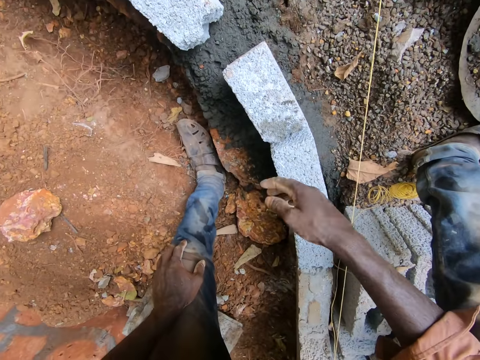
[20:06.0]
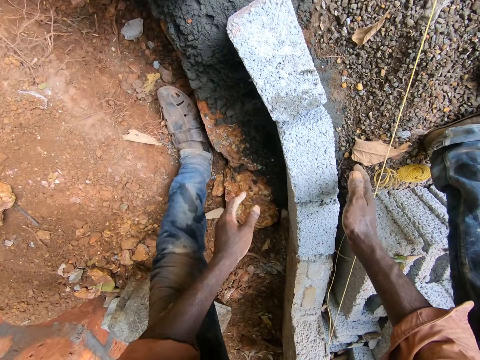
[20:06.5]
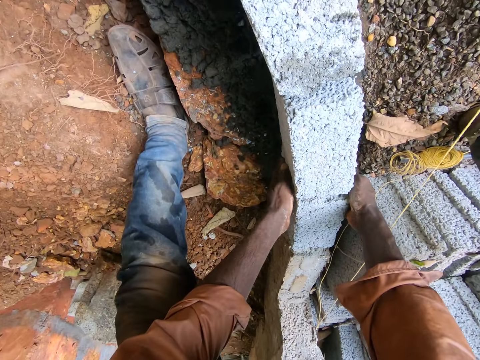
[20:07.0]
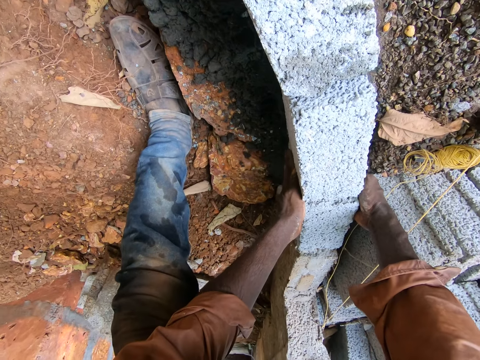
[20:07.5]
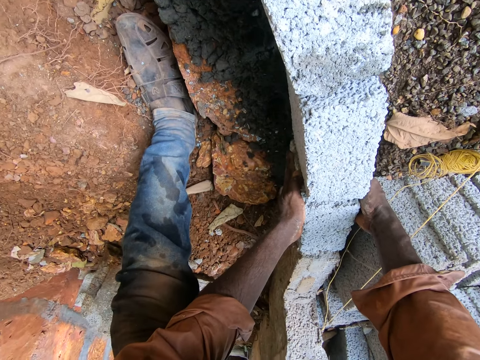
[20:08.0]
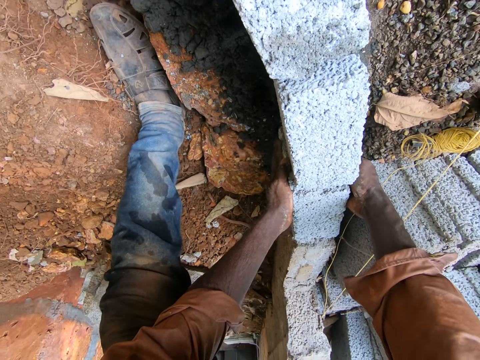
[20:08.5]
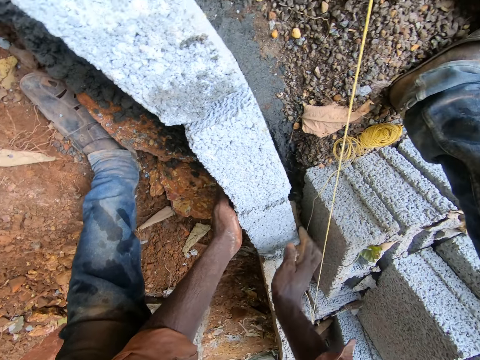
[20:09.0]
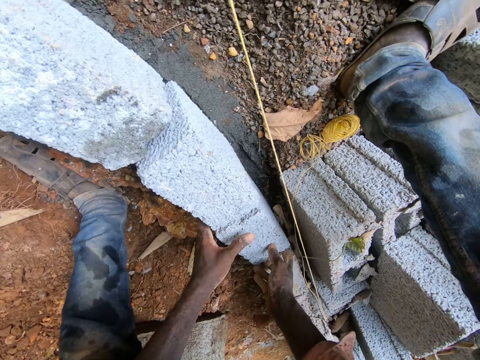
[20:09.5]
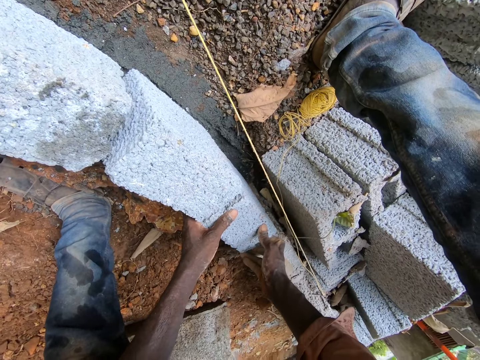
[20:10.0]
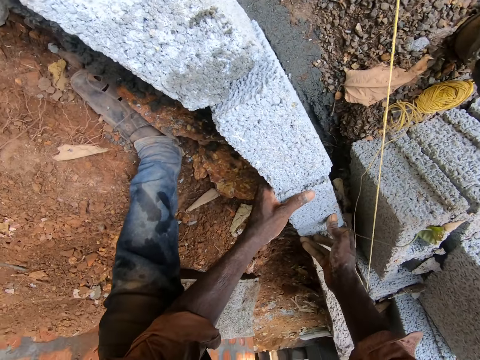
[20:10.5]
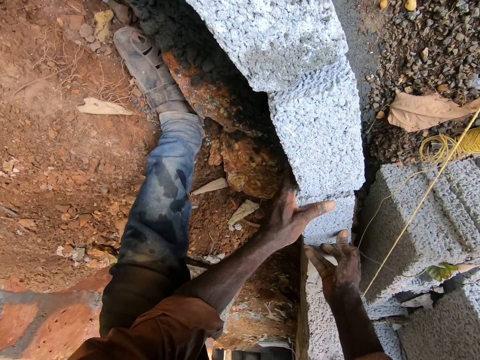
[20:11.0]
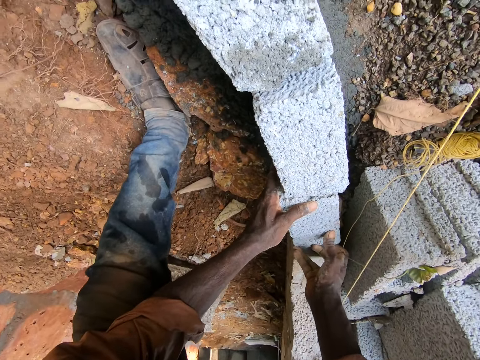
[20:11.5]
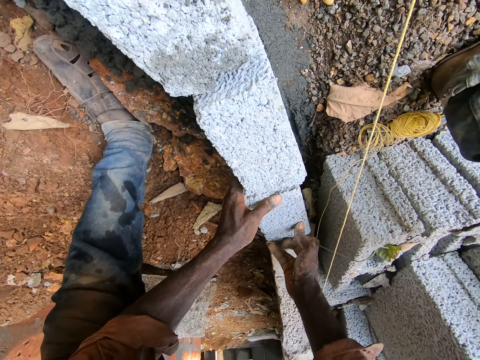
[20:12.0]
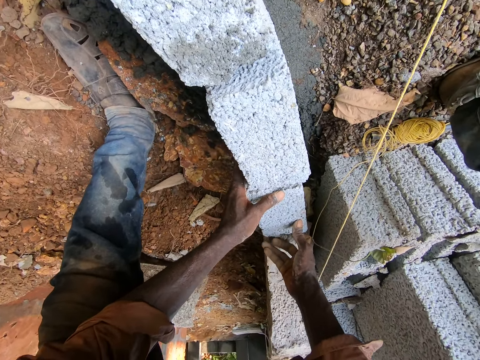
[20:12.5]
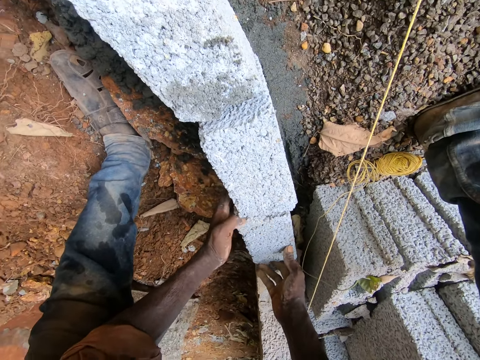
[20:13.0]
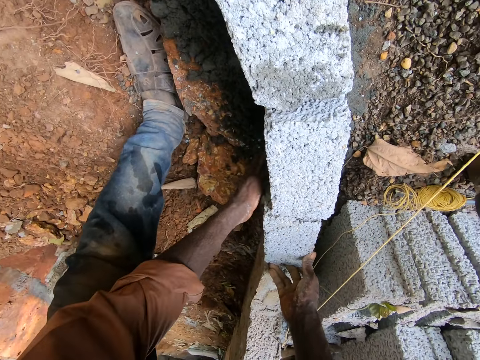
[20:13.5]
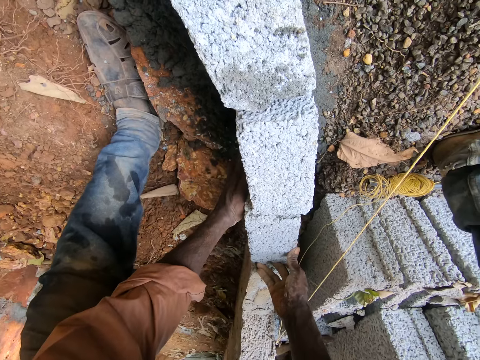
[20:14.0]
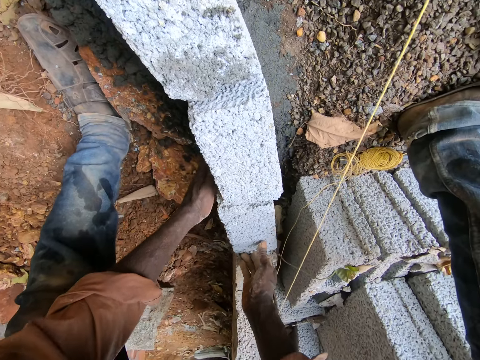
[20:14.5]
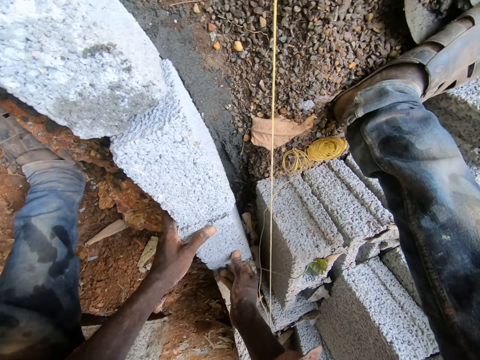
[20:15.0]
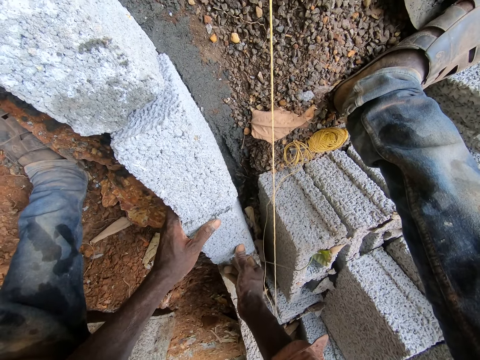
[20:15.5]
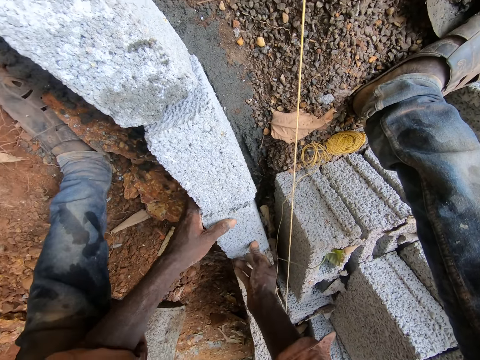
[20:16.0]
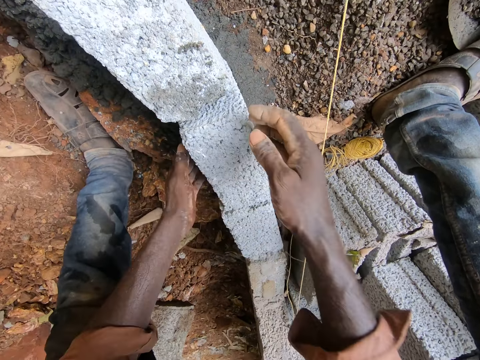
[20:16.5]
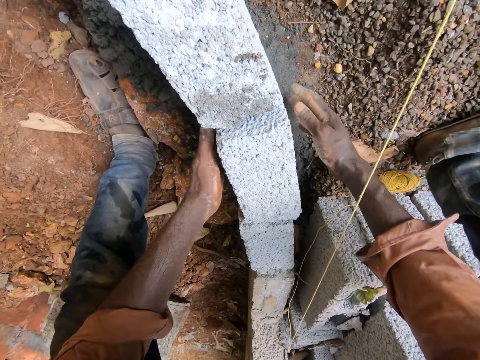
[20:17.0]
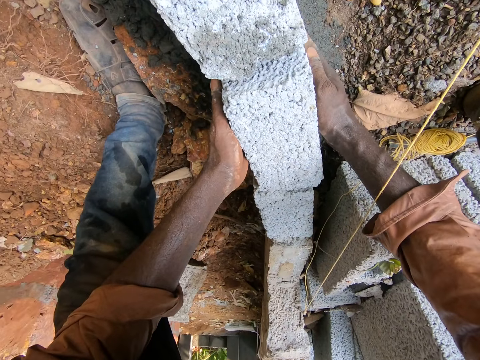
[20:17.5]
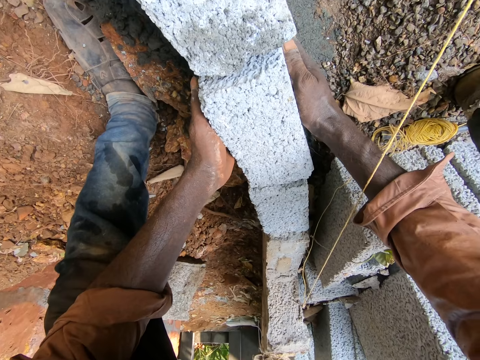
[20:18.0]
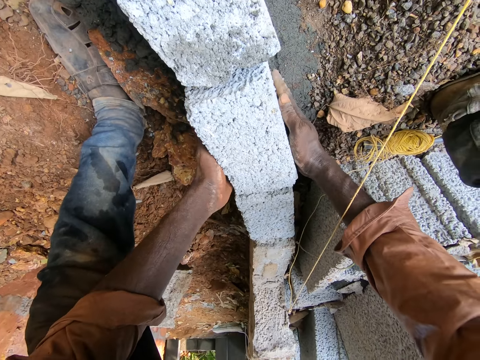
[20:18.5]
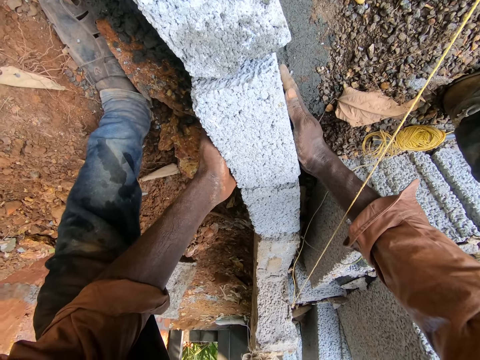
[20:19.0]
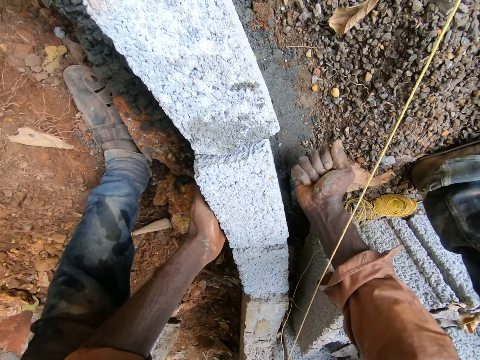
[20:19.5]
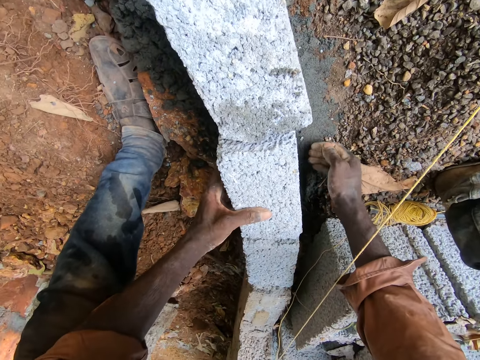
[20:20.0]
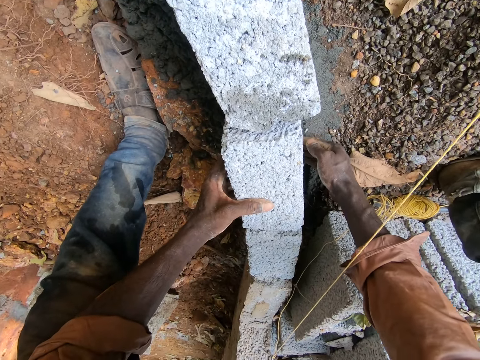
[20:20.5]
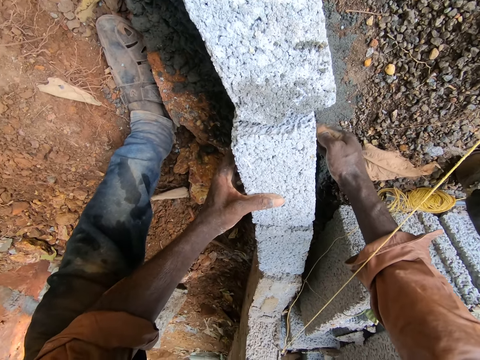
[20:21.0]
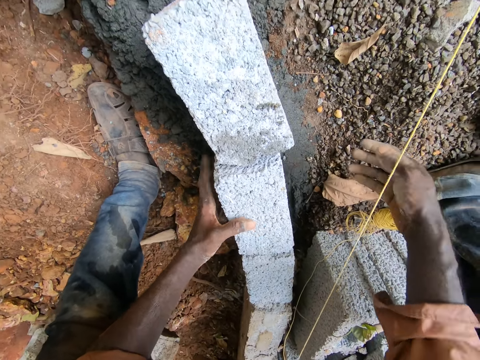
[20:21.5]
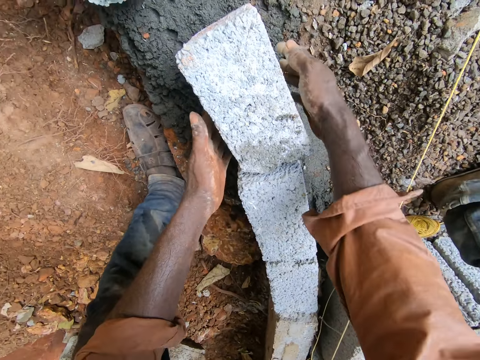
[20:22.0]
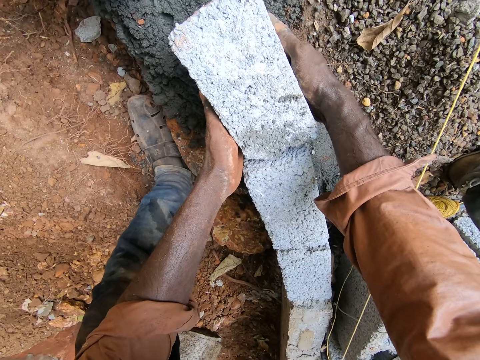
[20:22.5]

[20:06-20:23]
The camera wearer moves the bricks. They adjust the brick. They hold the brick with both hands.

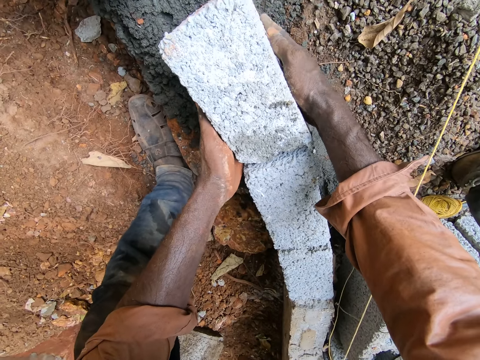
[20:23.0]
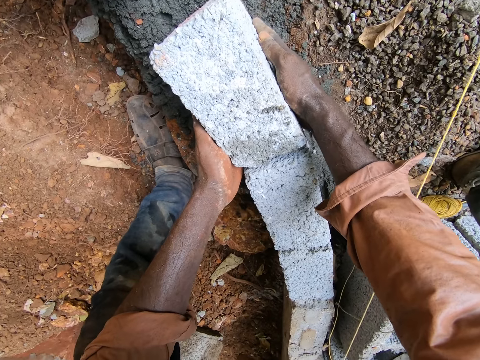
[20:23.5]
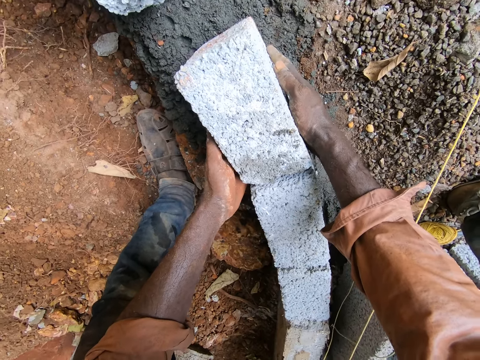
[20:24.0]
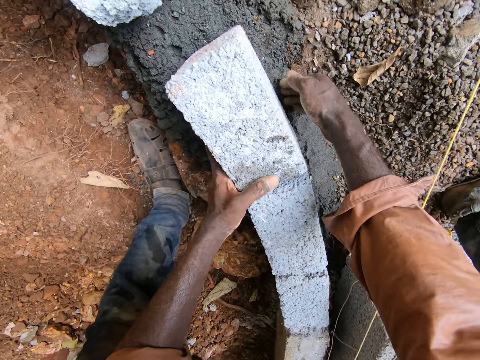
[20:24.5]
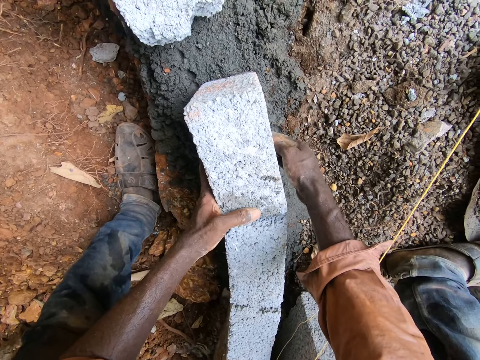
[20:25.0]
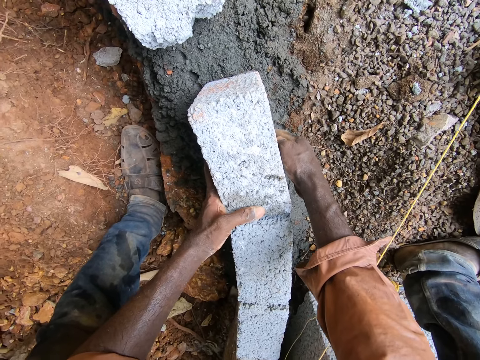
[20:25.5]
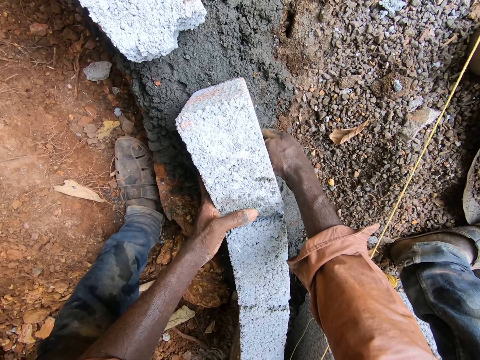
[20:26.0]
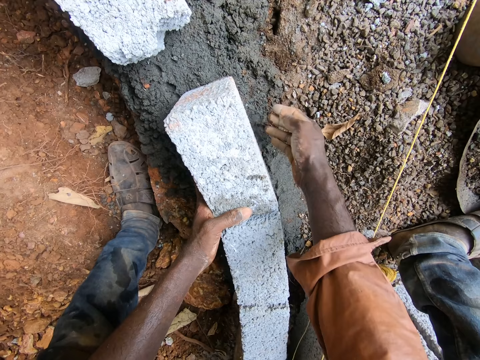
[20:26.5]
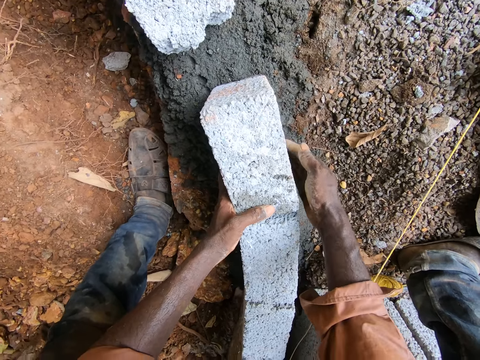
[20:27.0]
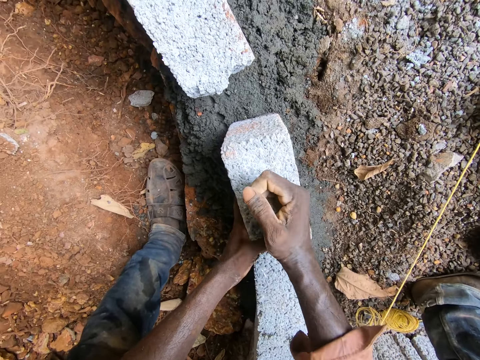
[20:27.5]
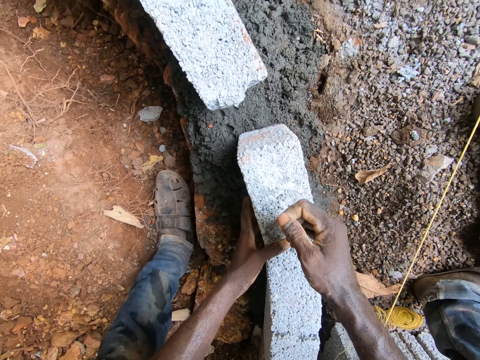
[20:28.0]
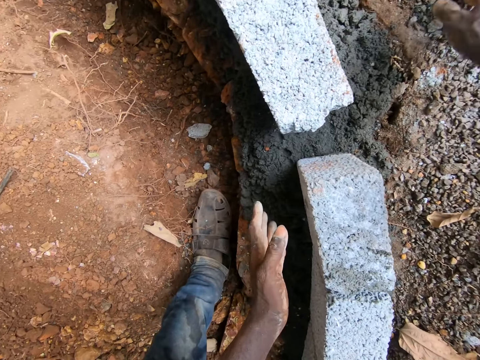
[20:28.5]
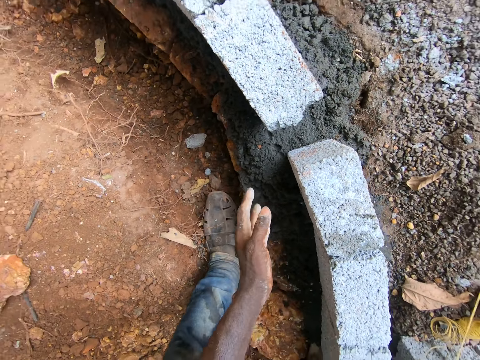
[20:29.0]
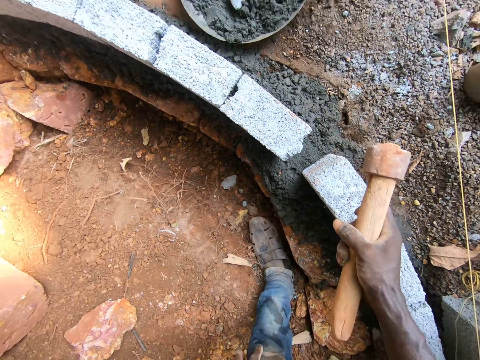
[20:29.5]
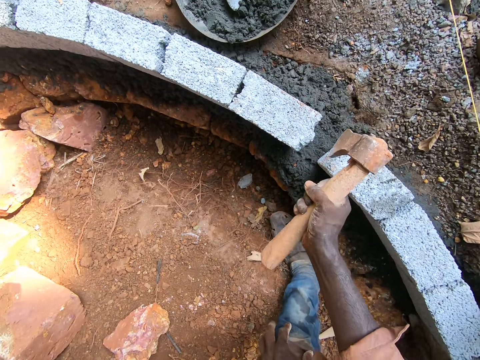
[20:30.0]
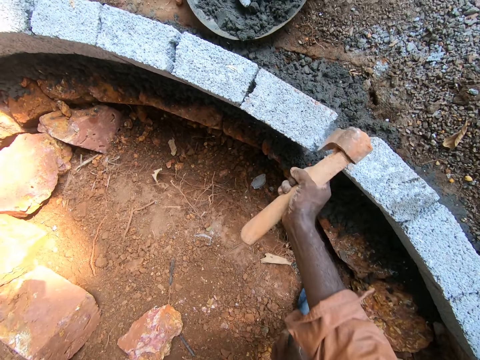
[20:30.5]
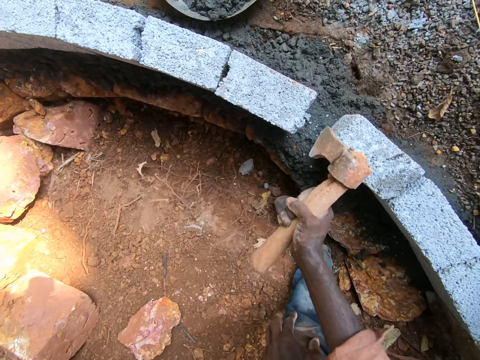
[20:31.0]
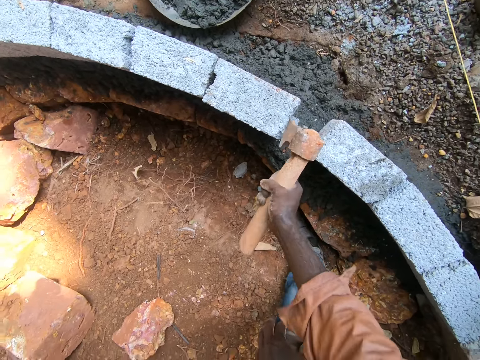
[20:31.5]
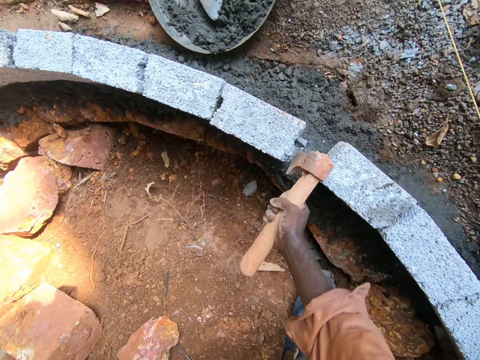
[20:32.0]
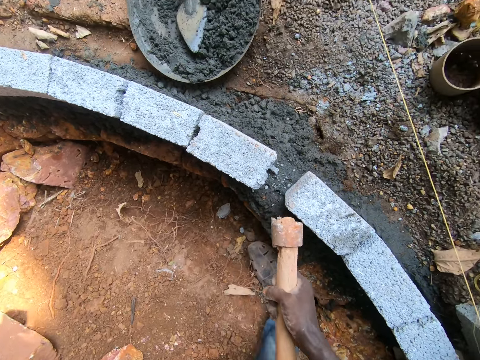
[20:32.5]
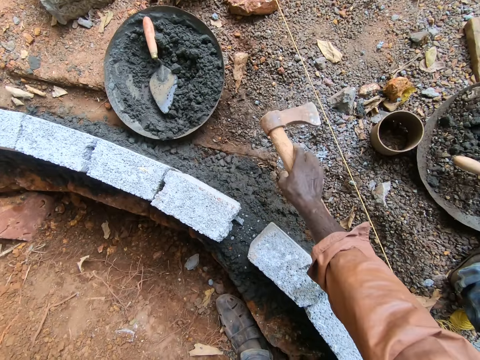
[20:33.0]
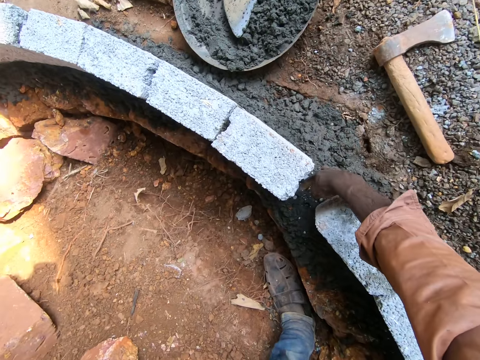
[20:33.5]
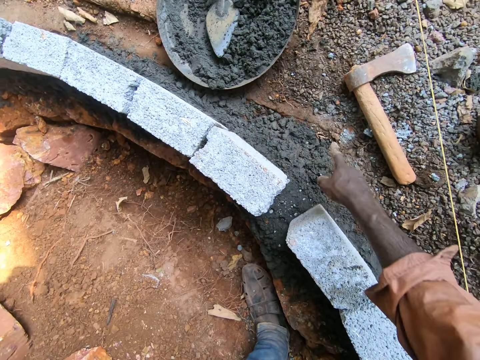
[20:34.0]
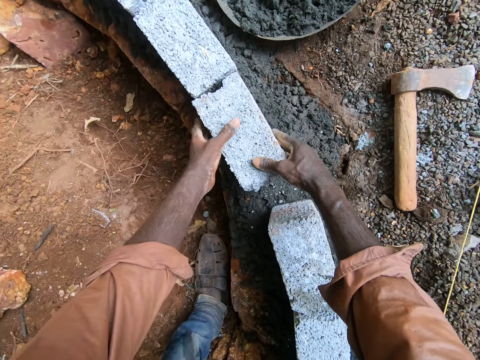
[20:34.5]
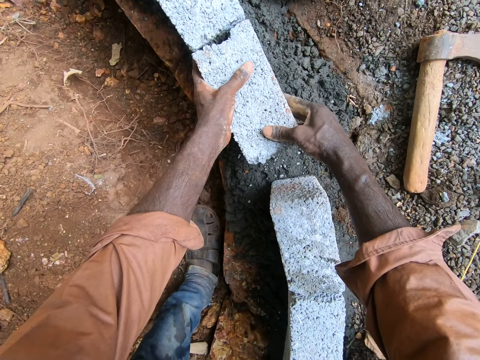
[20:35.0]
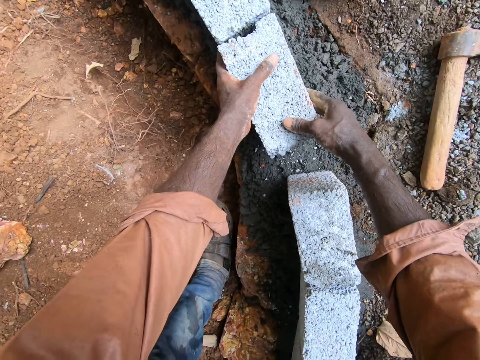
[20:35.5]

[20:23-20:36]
The camera wearer picks up the axe. They hold the axe. They chop the brick with the axe. They throw the axe on the ground. They remove the pieces of brick from the mortar. They move the brick.
